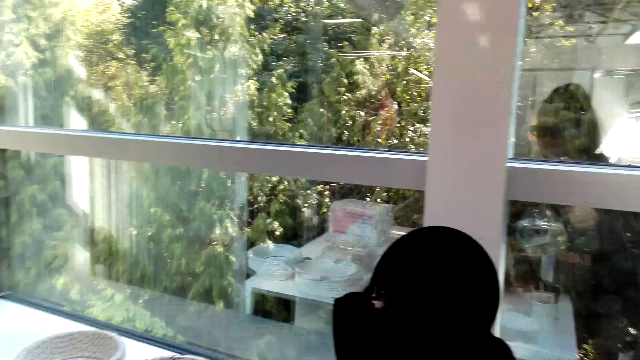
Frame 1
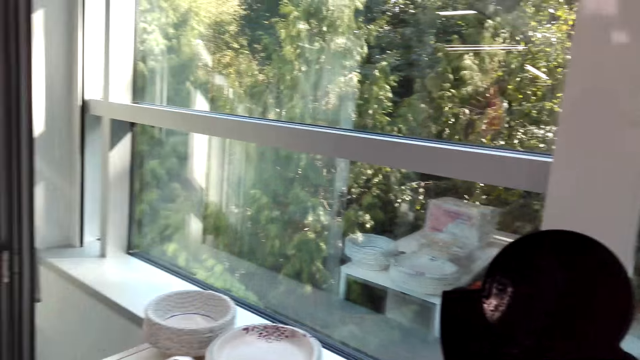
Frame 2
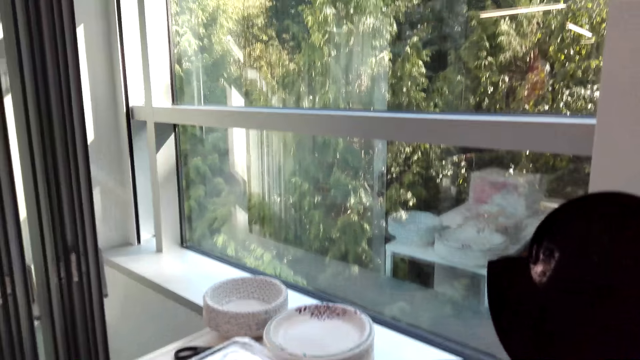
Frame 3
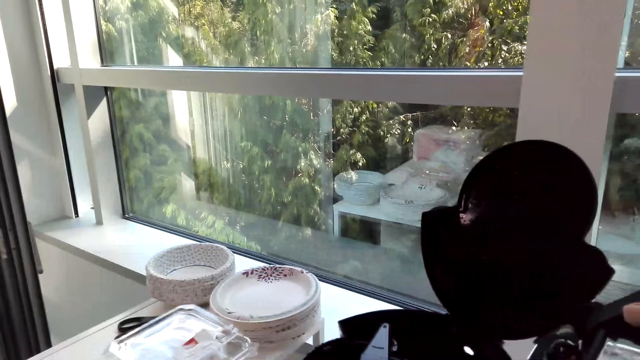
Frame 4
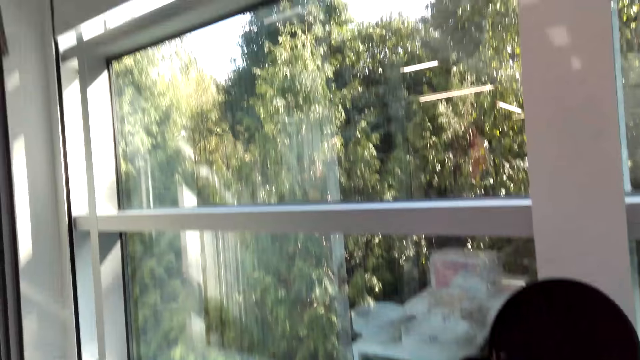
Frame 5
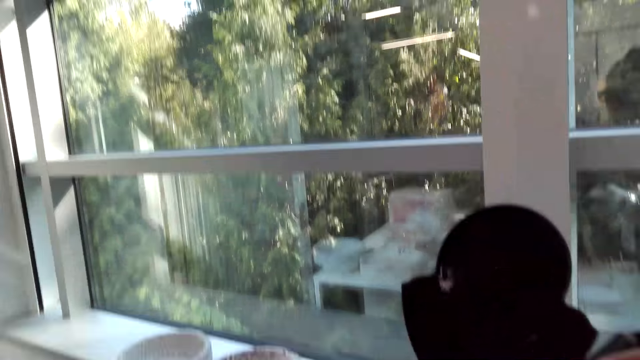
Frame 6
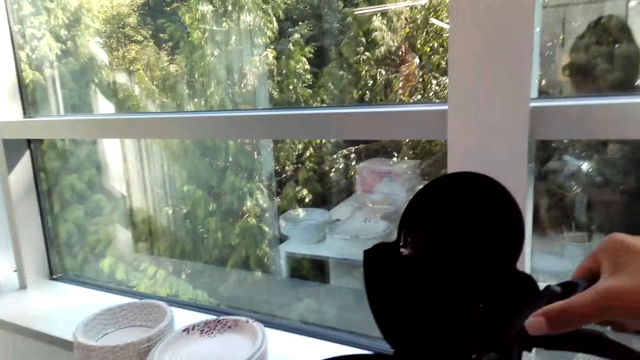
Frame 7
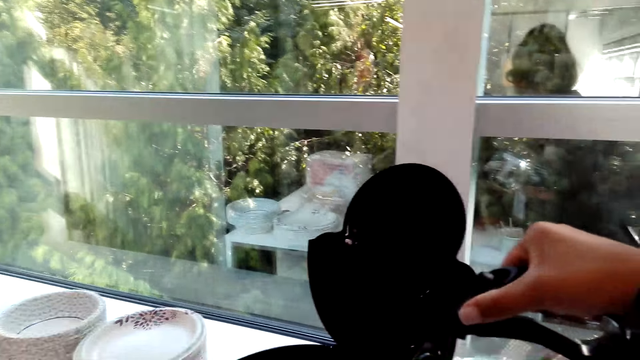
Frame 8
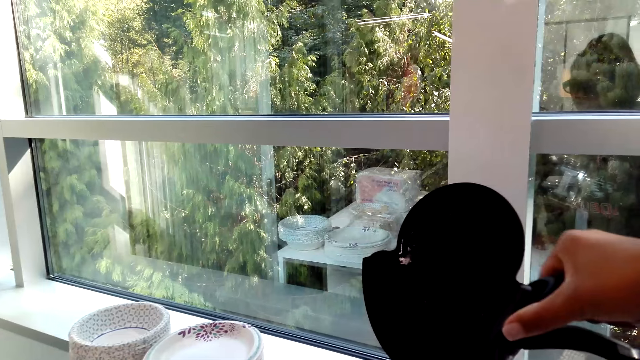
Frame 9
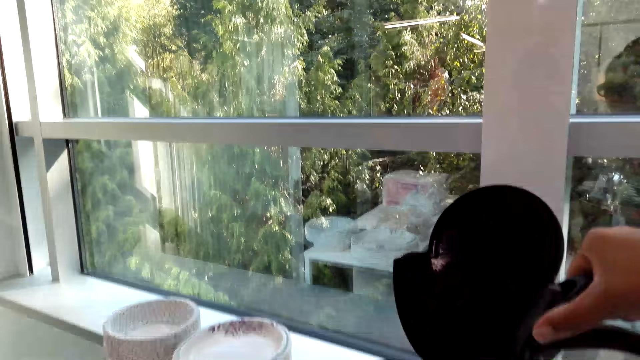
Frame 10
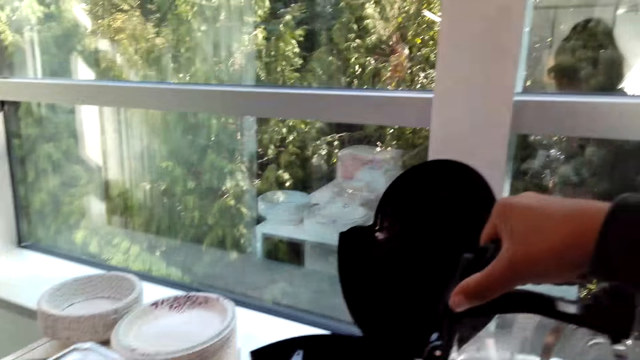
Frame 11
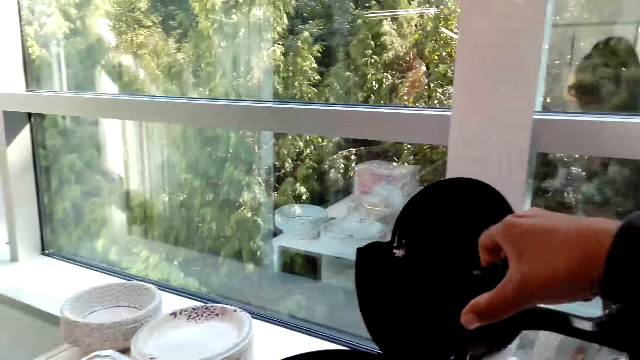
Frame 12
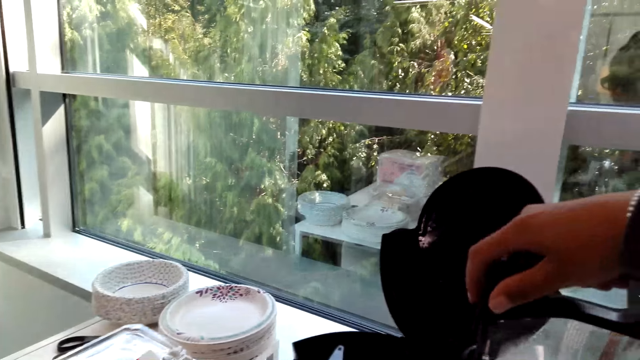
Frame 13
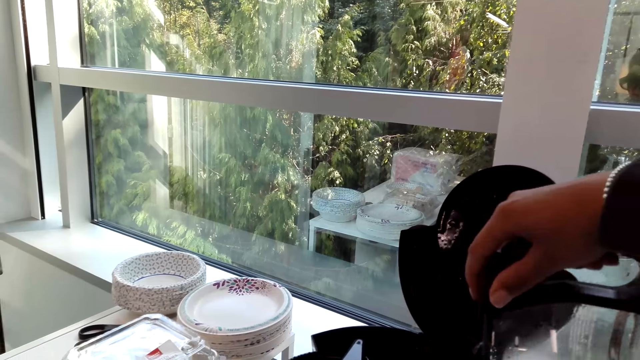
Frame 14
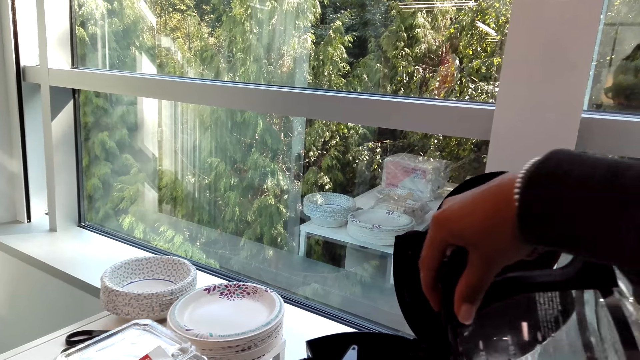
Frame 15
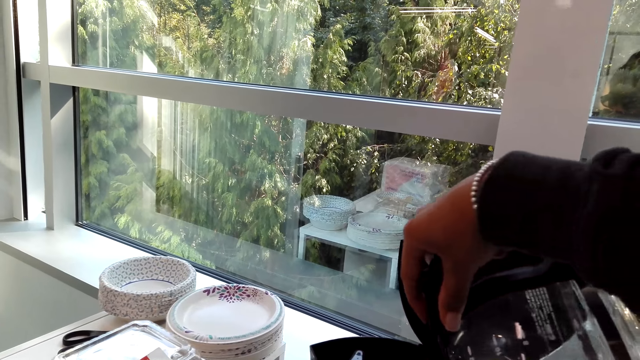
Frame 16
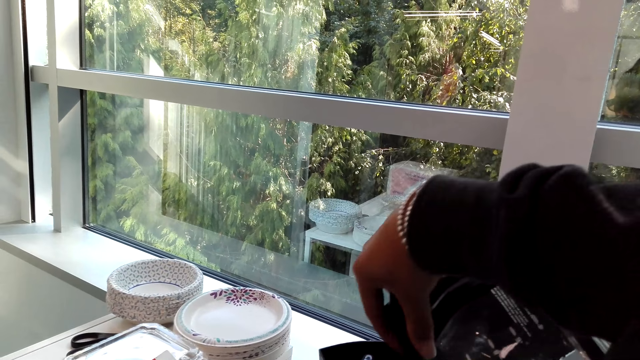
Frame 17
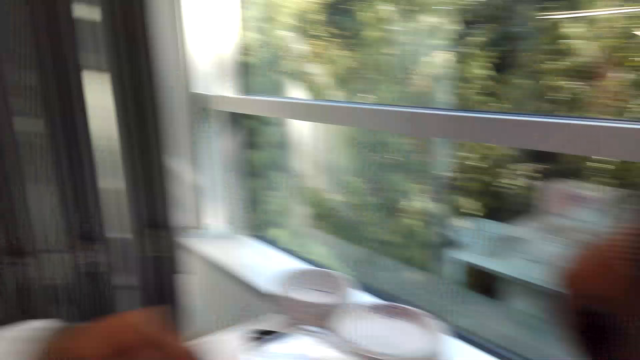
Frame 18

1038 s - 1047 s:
The camera wearer pours water in the coffee maker. A woman talks with the camera wearer.

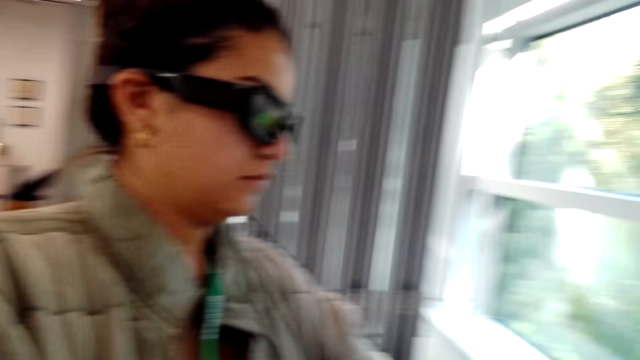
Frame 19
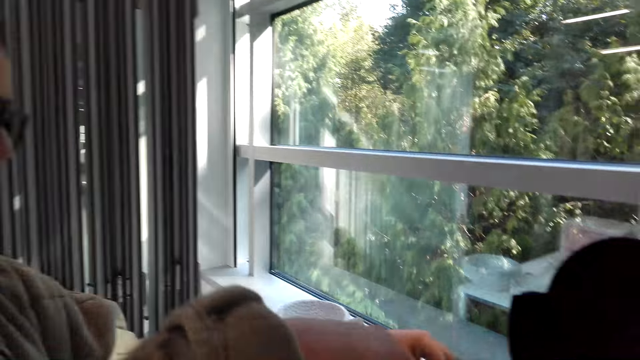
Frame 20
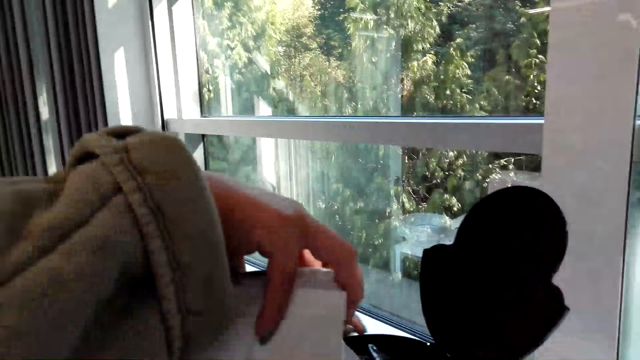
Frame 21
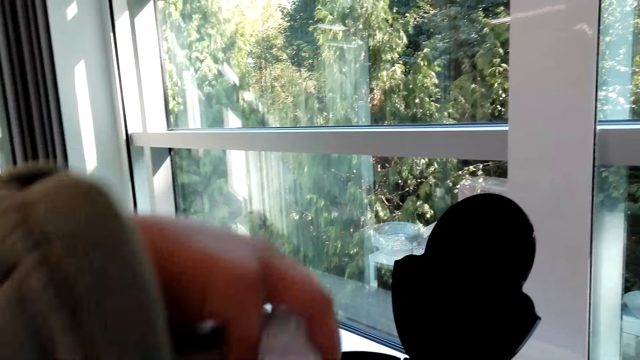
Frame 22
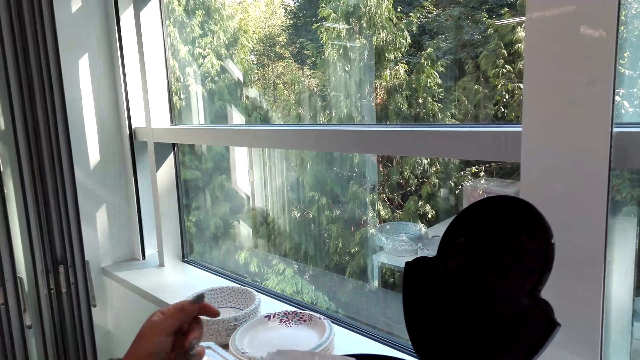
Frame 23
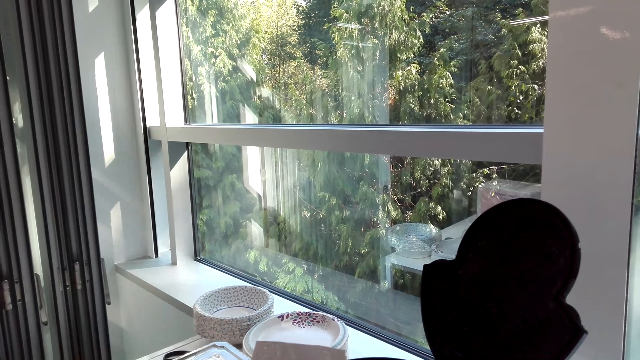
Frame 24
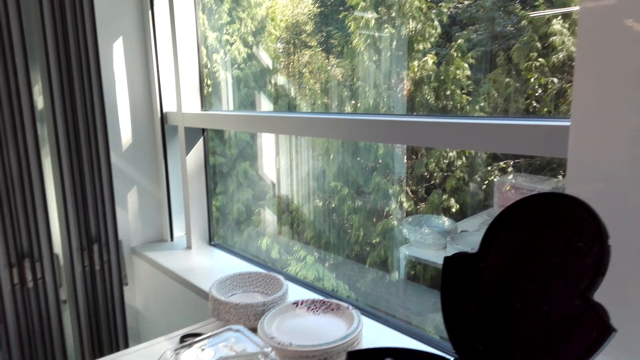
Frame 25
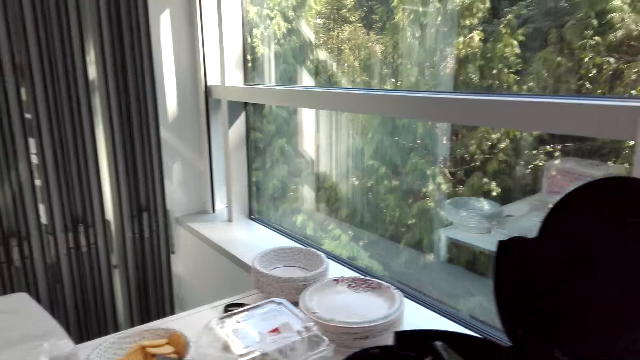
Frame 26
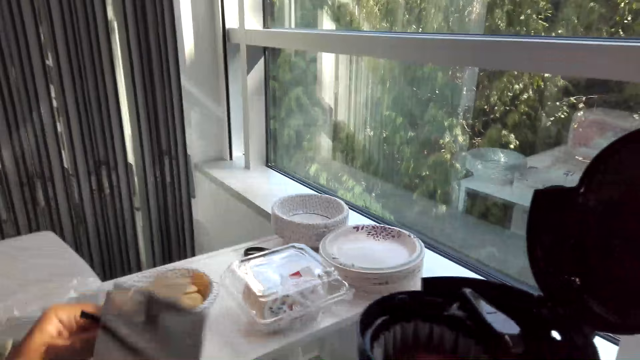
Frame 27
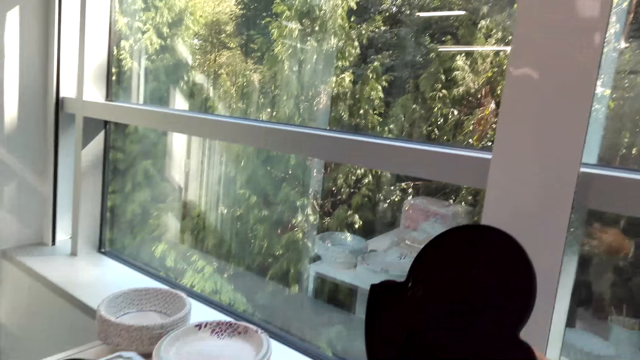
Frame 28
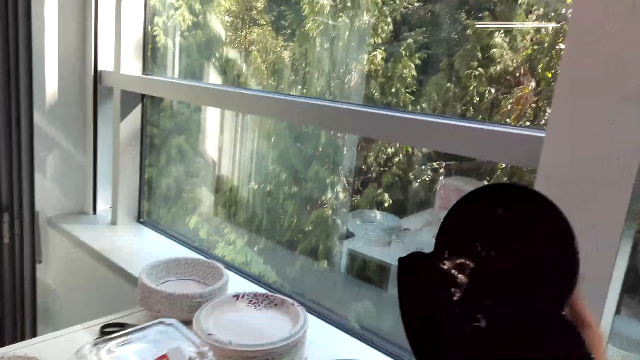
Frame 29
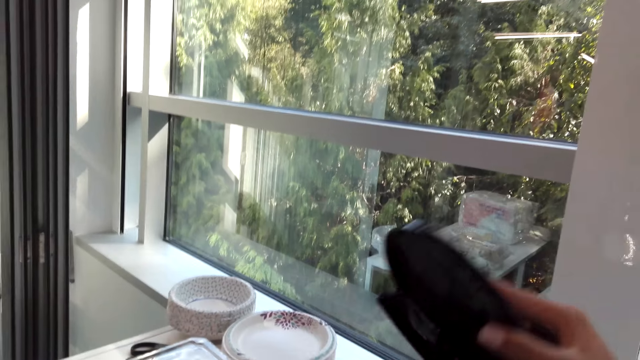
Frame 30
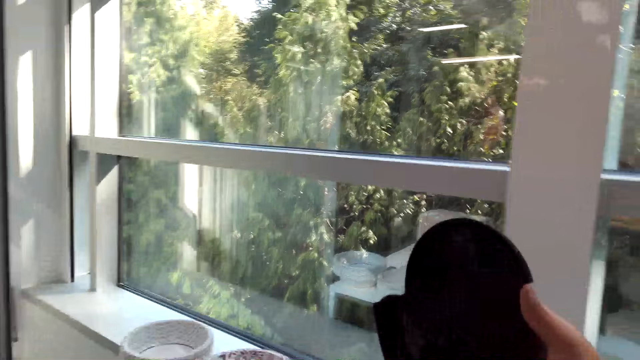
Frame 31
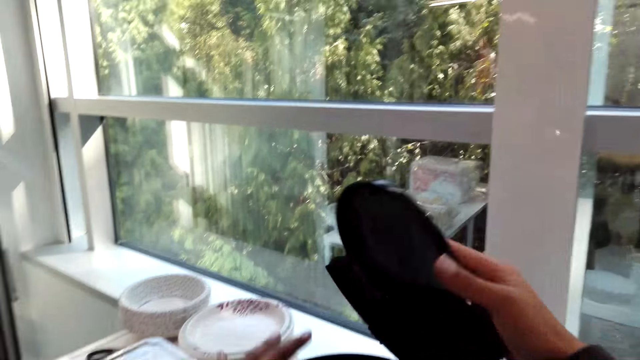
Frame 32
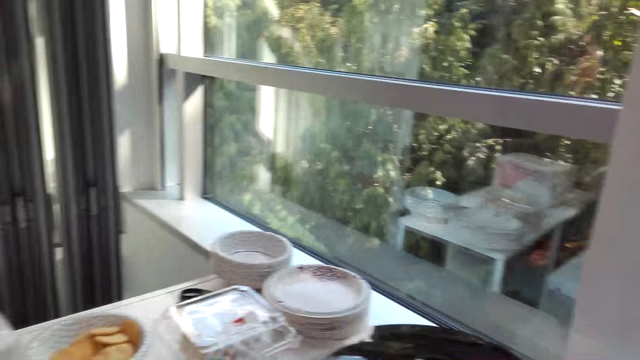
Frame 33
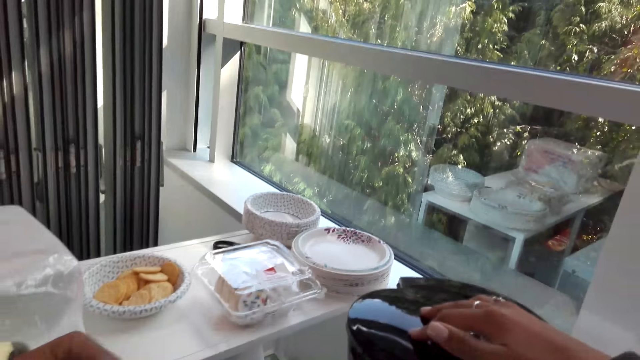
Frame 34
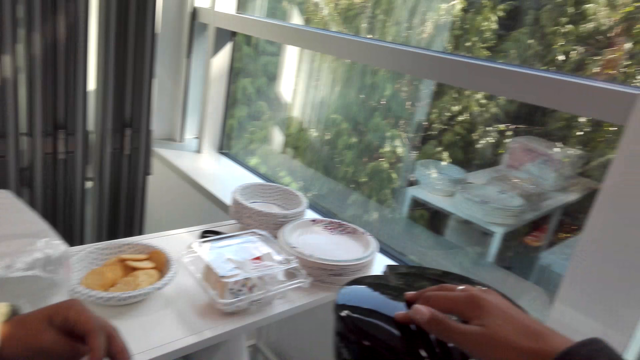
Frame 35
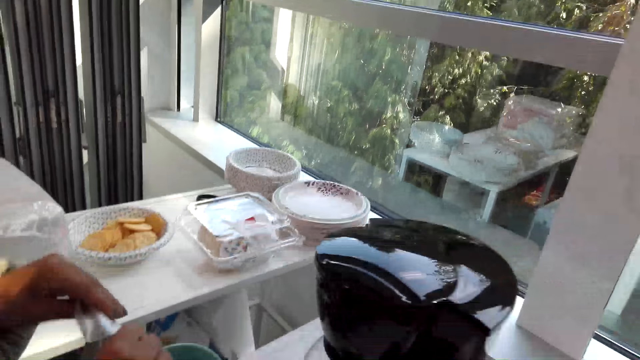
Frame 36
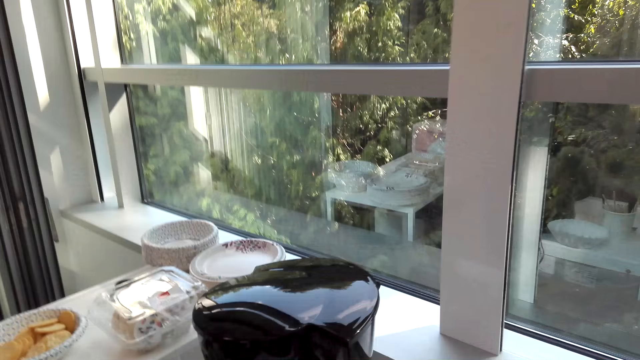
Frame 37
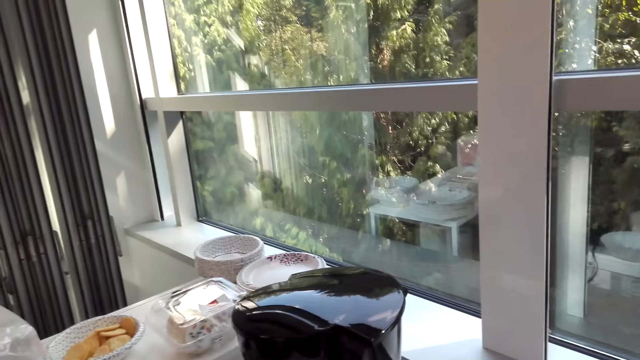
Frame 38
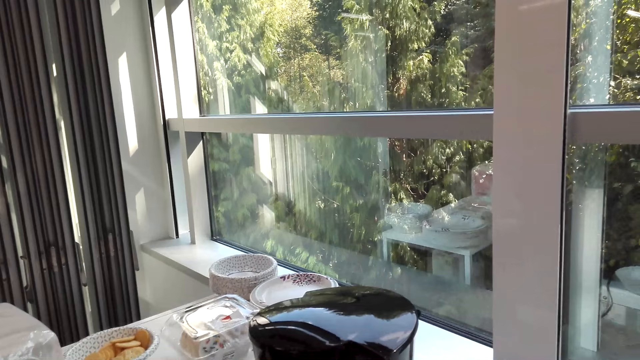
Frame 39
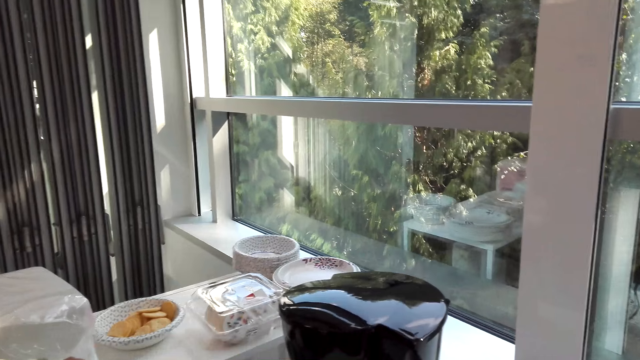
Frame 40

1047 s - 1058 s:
A woman puts sugars in a coffee machine. She pours coffee into the coffee maker. She puts the packet of coffee on the table. The camera wearer closes the coffee maker lid. They talk with the woman.
